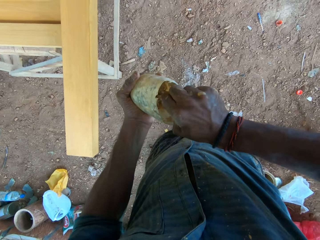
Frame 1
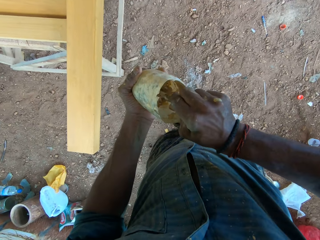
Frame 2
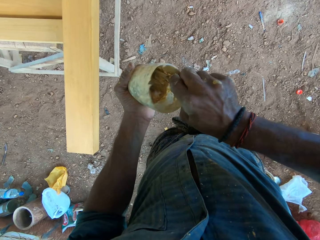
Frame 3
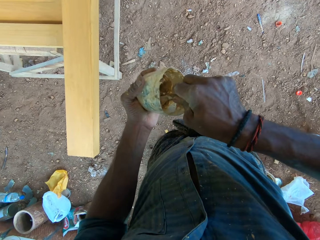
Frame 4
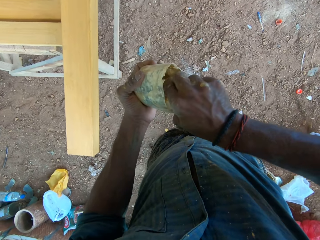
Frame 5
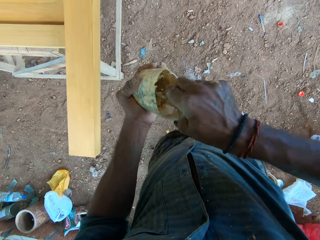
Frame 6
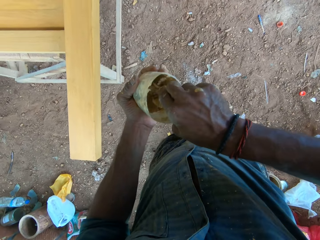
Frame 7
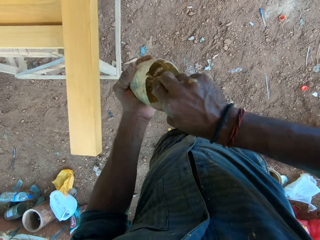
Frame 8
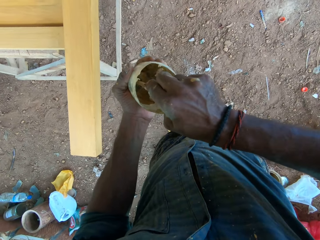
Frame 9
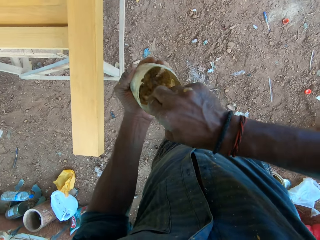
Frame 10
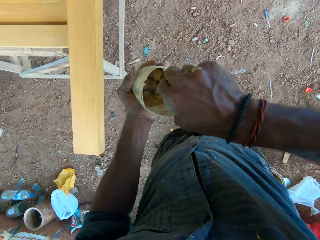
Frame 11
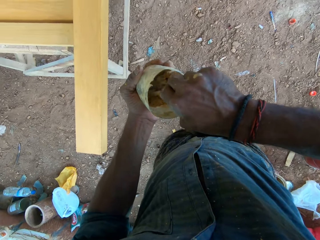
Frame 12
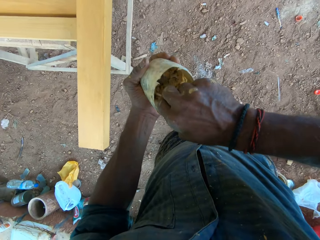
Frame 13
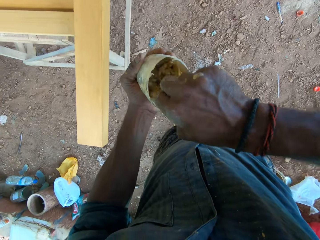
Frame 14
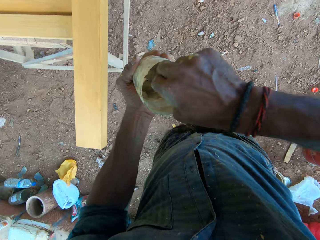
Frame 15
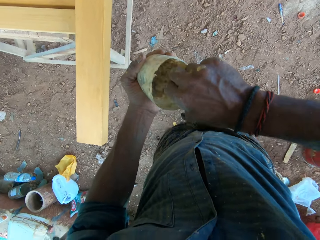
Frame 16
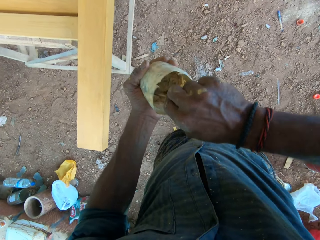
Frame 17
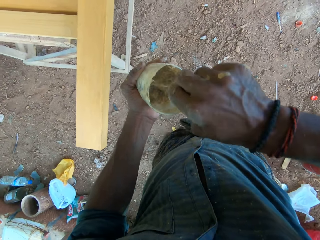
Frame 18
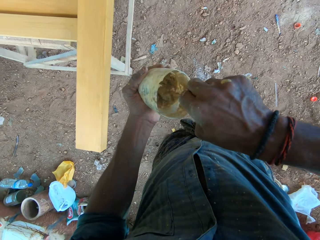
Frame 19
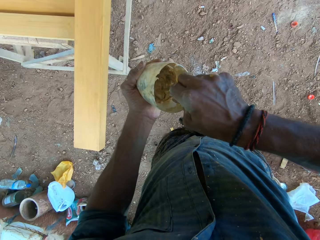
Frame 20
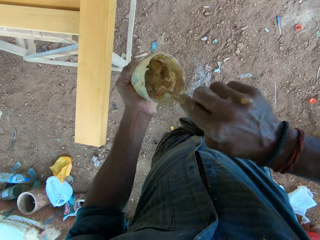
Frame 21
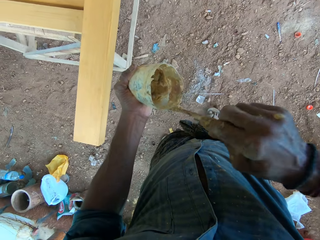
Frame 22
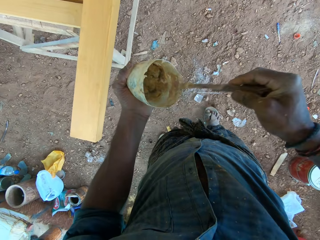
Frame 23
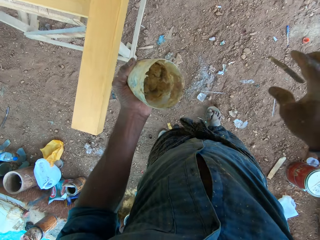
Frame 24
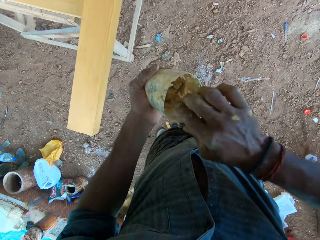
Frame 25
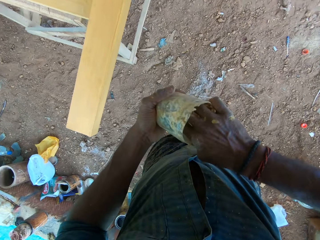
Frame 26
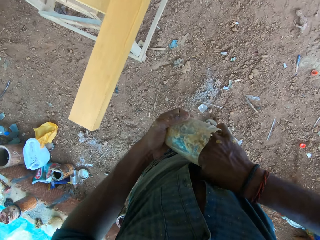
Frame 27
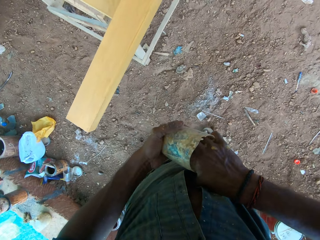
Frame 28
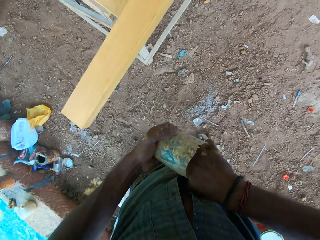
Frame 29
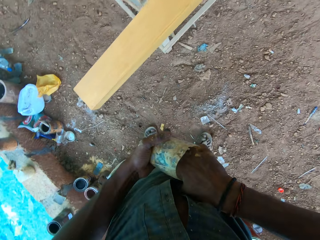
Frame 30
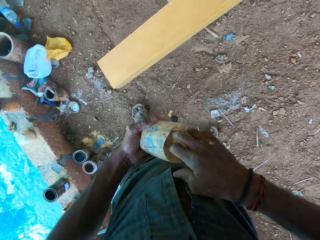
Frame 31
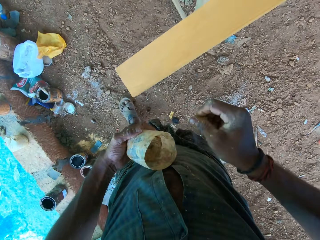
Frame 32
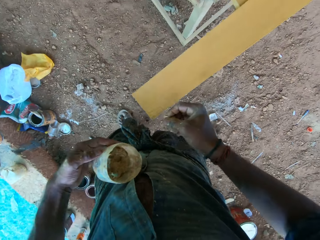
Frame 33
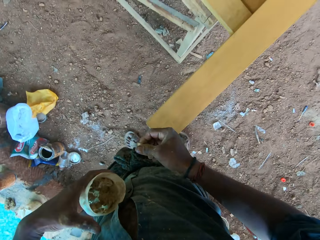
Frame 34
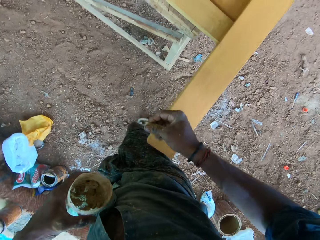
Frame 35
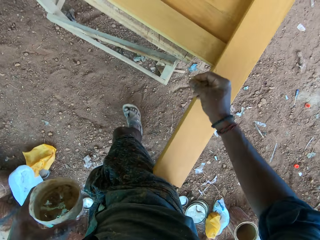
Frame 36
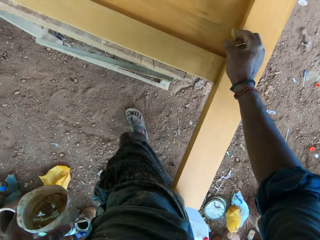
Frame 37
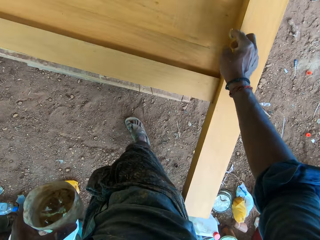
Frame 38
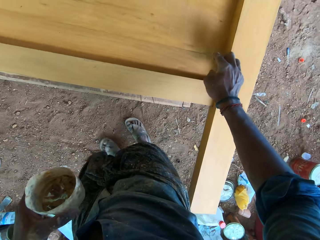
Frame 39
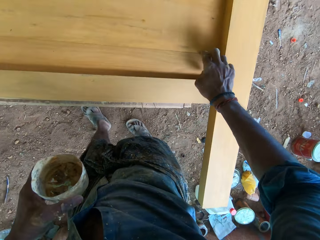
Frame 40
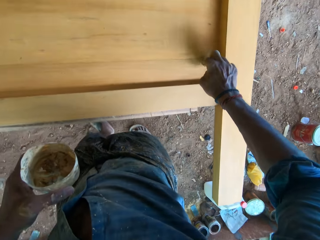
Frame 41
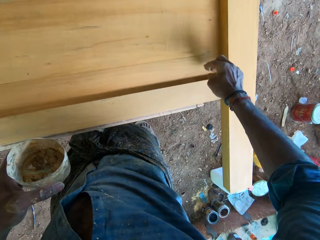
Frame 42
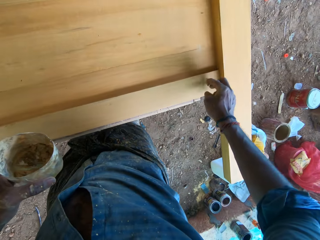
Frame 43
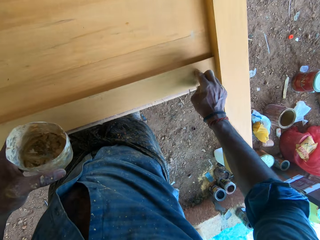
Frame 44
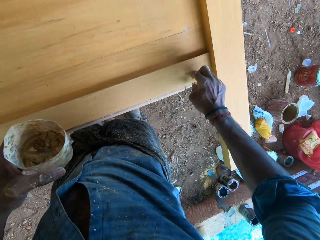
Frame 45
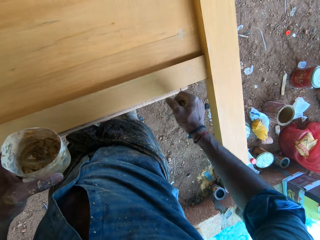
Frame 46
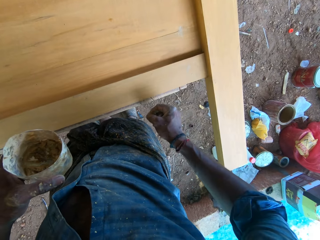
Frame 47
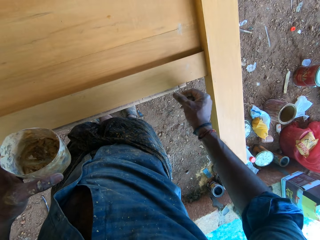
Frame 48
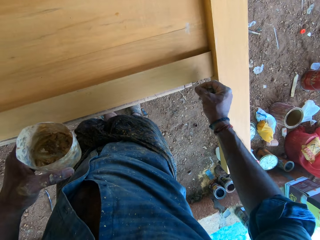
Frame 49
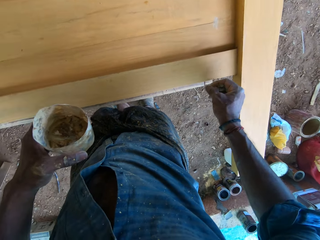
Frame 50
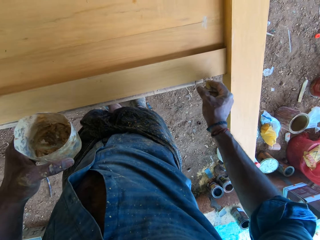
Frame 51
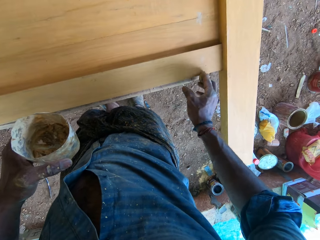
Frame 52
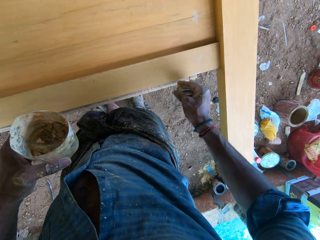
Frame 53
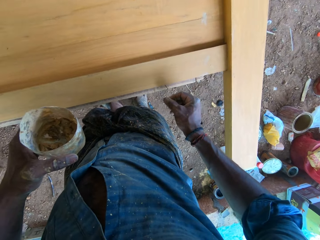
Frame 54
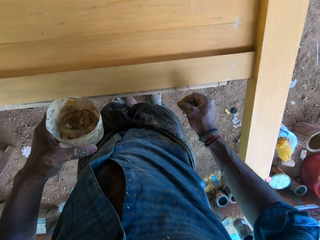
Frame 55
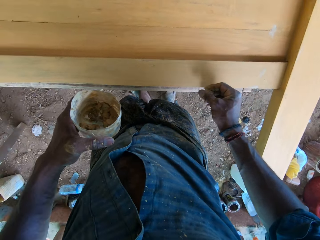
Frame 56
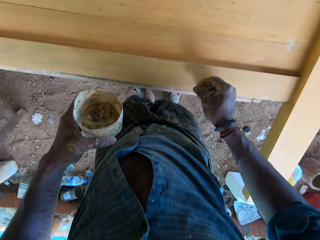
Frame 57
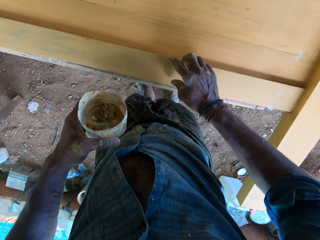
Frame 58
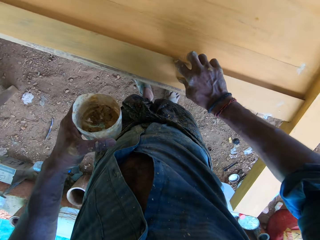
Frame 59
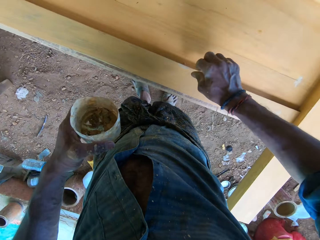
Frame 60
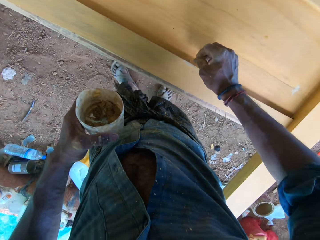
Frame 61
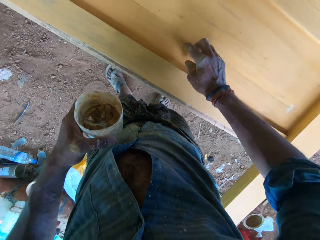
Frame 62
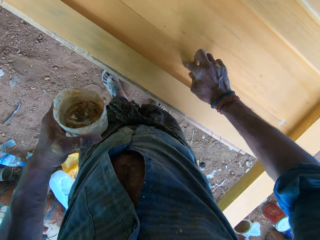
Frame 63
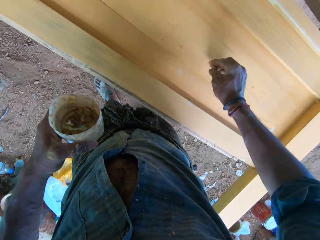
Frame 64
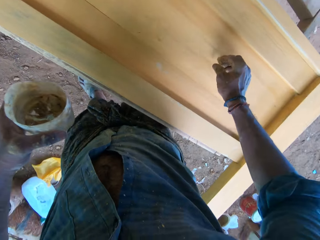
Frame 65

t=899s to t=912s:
The camera wearer drops the stick on the ground with his right hand. He takes wood filler from the plastic in his left hand with his right hand. He touches the filler. He walks. He fills a wood on the table stand with the wood filler in his right hand.

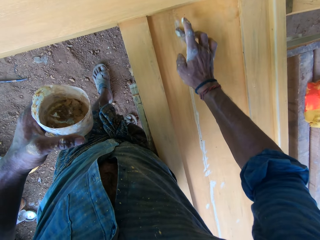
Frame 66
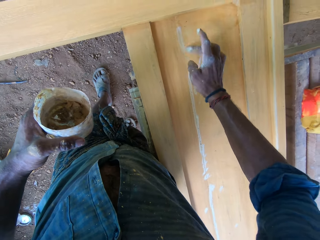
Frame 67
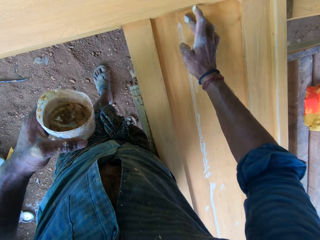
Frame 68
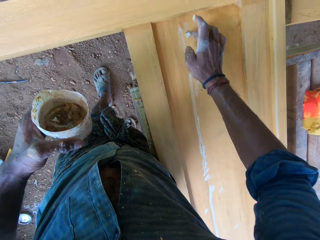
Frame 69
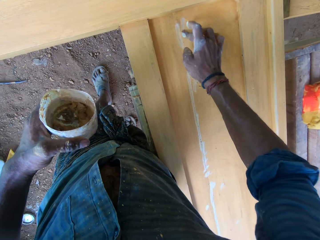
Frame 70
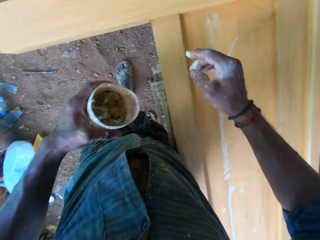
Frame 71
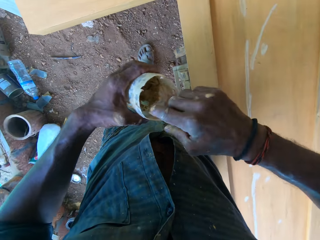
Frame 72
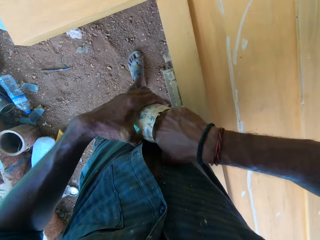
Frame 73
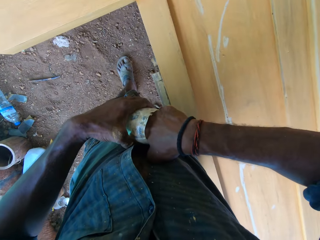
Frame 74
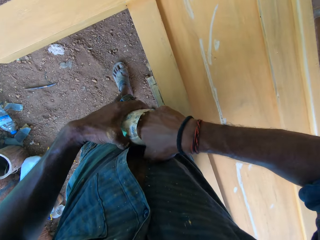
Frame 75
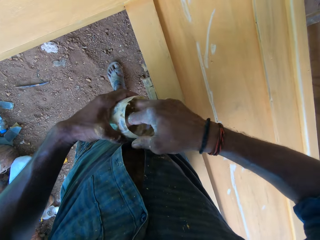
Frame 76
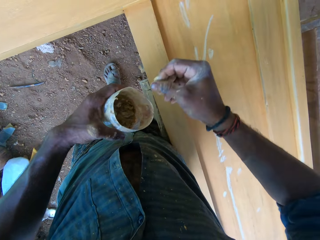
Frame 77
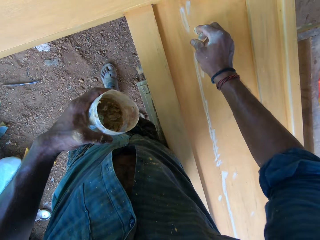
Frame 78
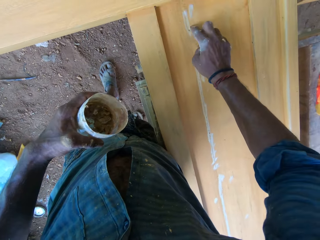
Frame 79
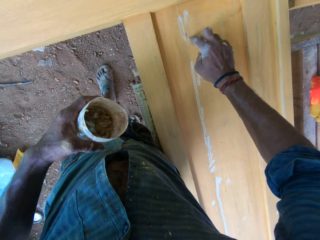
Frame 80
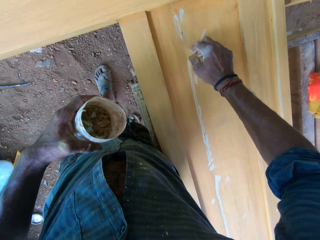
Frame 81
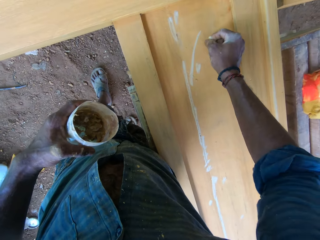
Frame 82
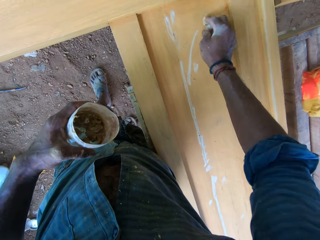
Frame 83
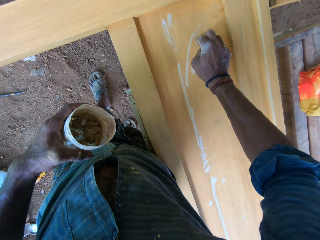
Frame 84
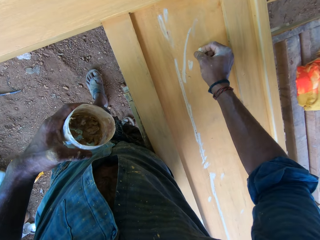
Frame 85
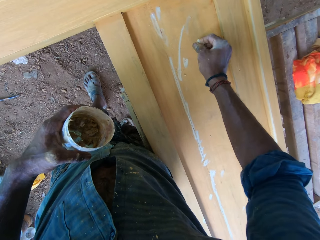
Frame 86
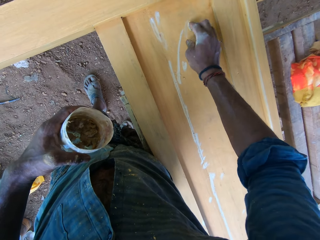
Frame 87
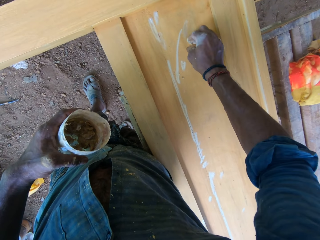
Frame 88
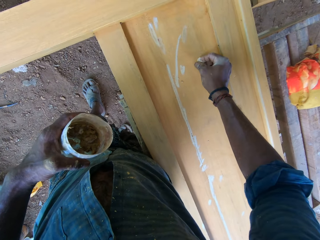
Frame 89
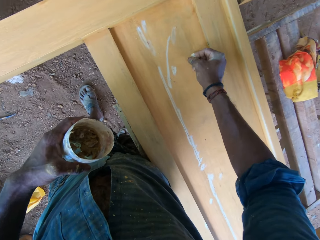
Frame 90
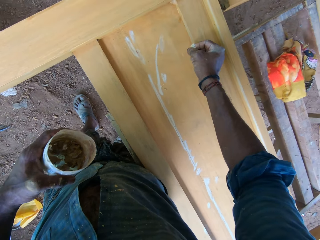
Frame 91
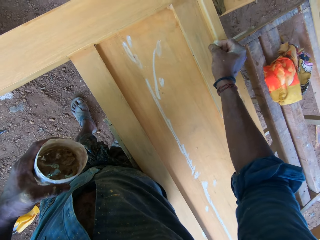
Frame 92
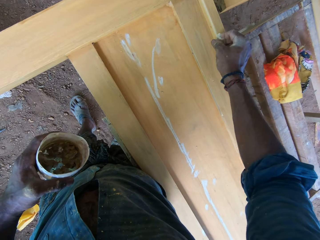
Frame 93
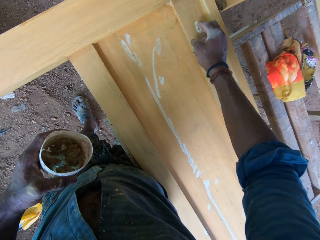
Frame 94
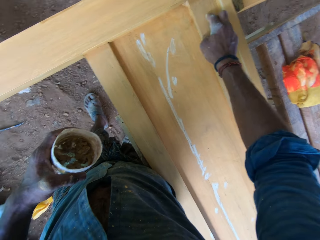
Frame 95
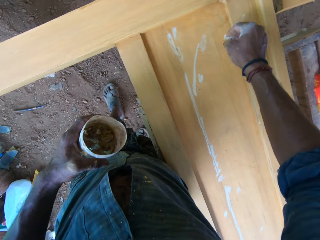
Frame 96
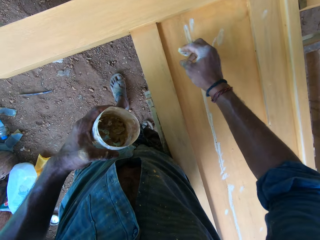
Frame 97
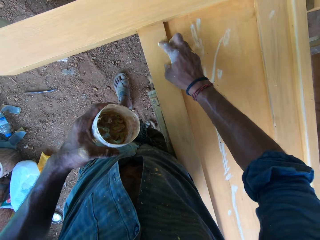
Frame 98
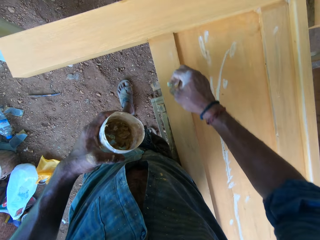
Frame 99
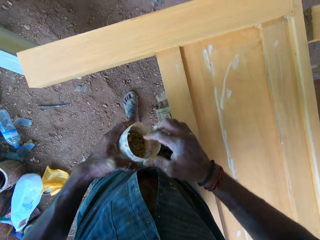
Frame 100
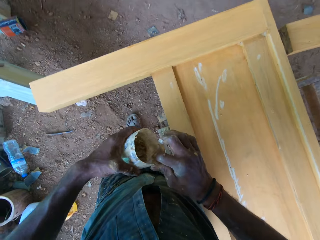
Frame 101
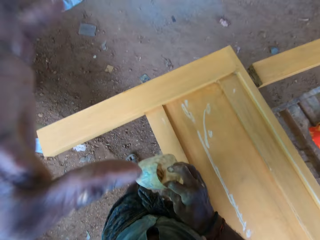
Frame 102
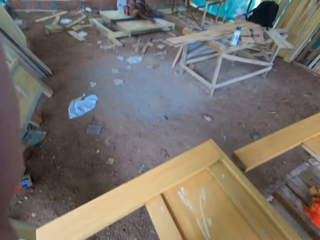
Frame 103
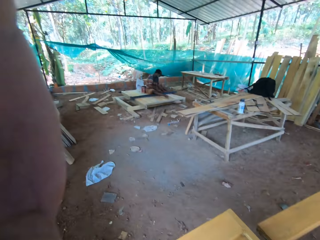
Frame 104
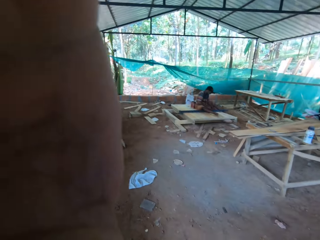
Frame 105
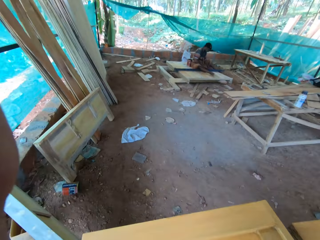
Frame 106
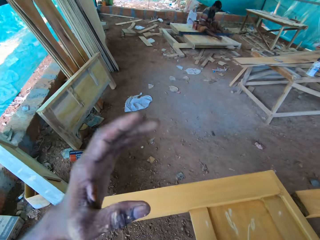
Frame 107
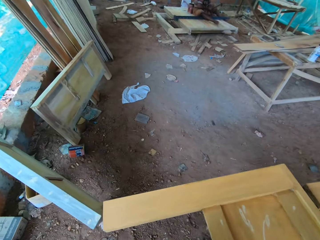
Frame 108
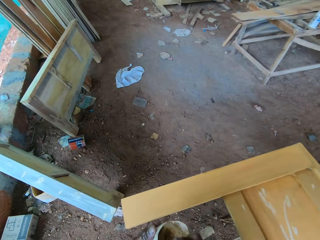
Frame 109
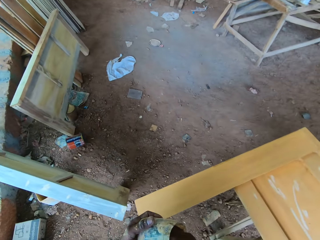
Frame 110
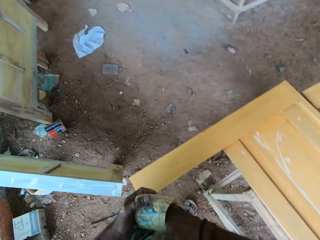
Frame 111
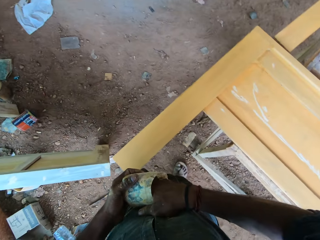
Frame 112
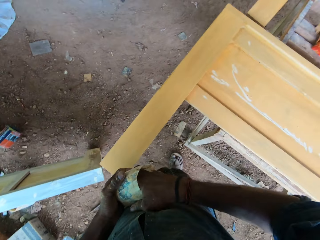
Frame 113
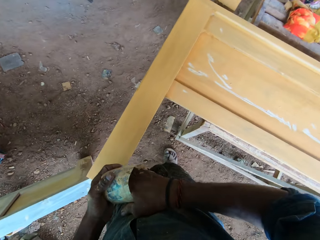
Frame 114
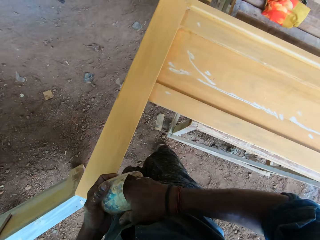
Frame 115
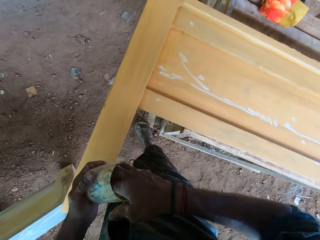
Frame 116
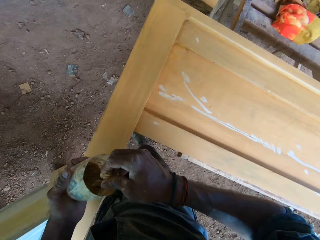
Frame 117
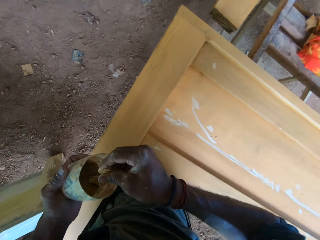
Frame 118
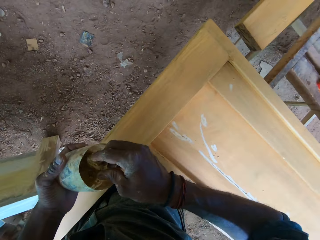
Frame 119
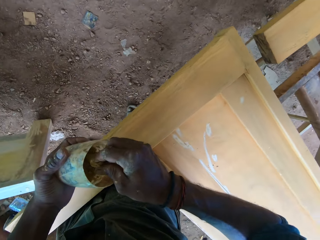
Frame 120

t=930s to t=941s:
The camera wearer takes wood filler from the plastic in his left hand with his right hand. He fills the wood on the table stand with the wood filler in his right hand. He passes the plastic in his left hand to his right hand. He adjusts a camera on his head with his left hand. He lifts the left hand. He takes wood filler from the plastic in his left hand with his right hand.
